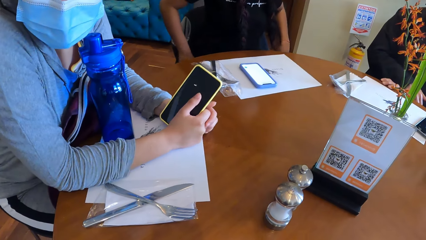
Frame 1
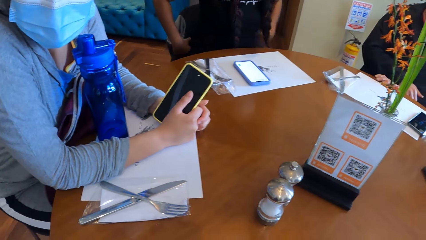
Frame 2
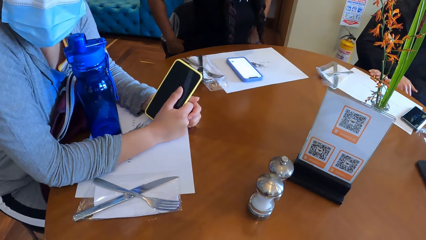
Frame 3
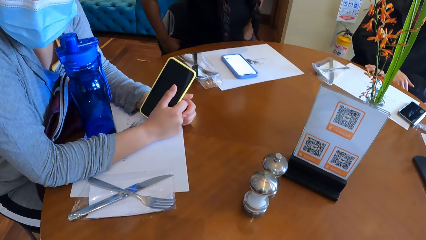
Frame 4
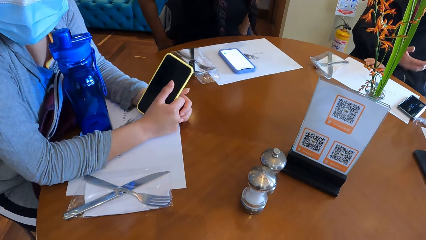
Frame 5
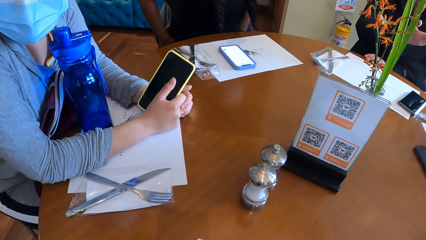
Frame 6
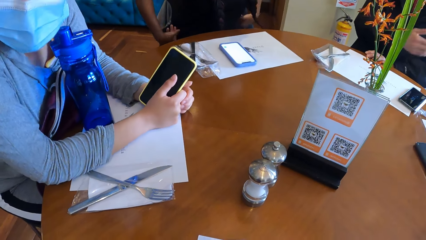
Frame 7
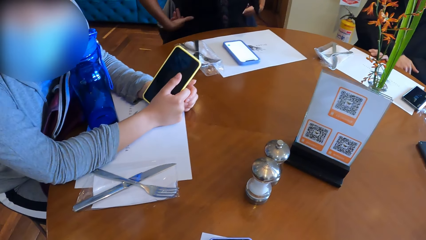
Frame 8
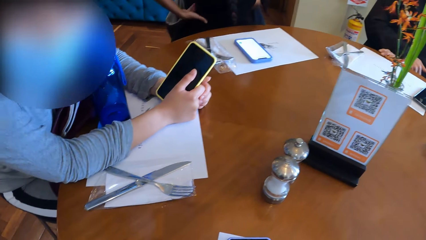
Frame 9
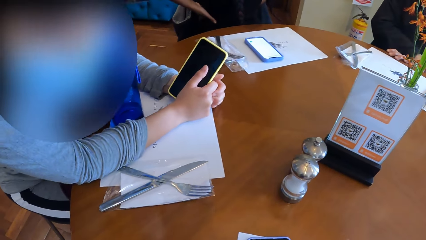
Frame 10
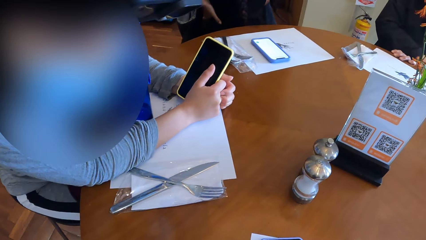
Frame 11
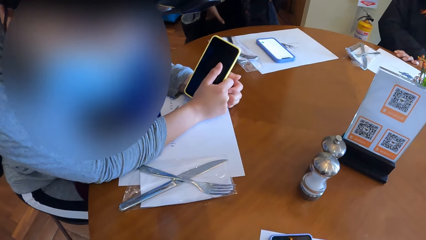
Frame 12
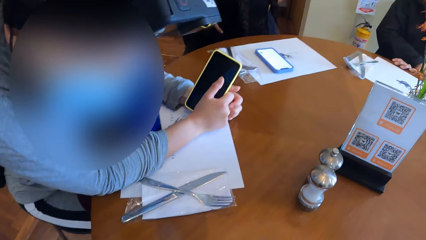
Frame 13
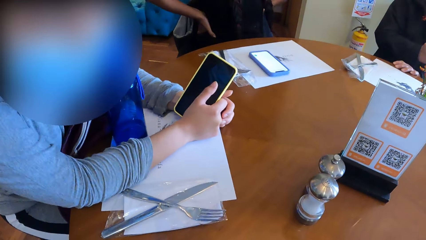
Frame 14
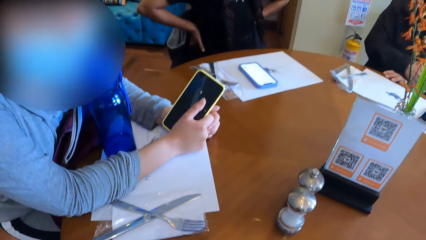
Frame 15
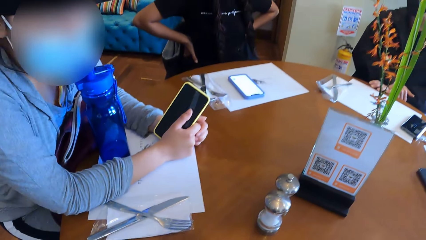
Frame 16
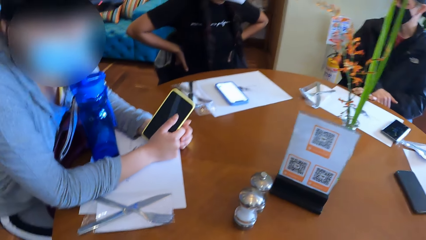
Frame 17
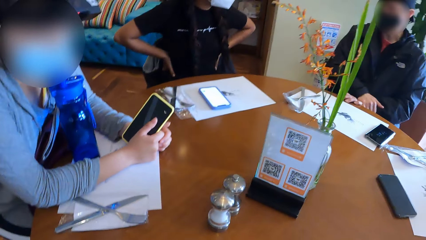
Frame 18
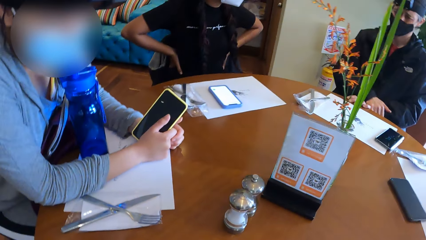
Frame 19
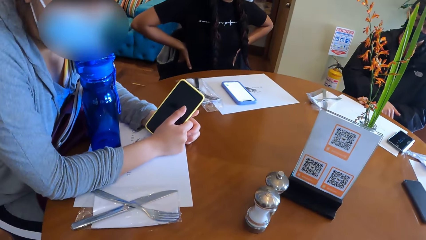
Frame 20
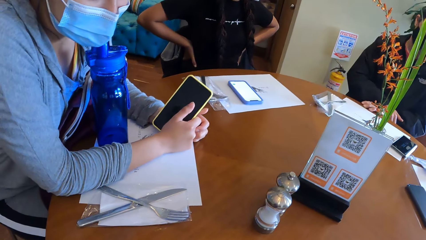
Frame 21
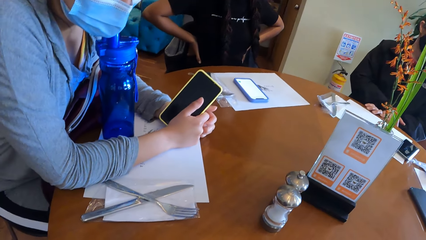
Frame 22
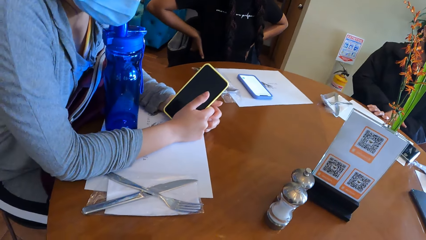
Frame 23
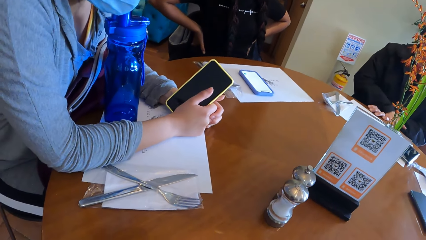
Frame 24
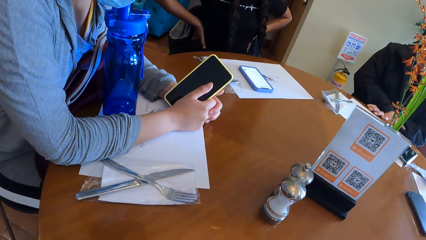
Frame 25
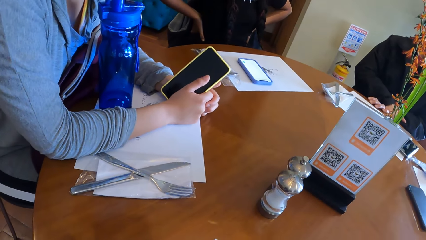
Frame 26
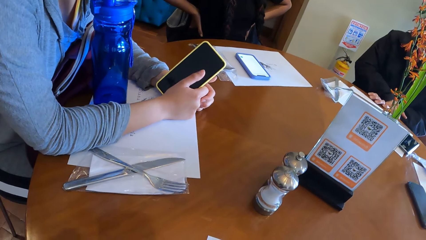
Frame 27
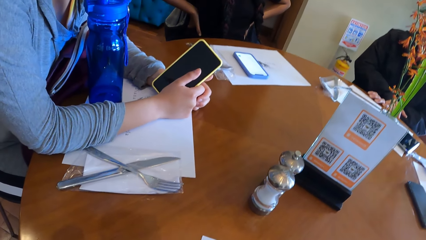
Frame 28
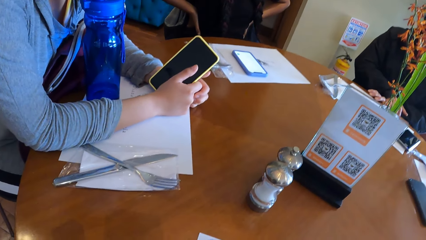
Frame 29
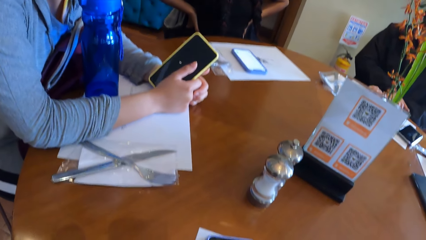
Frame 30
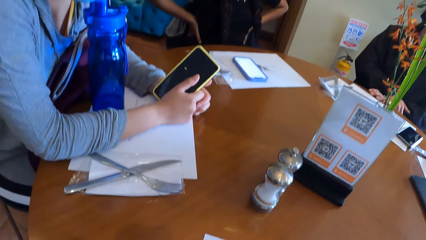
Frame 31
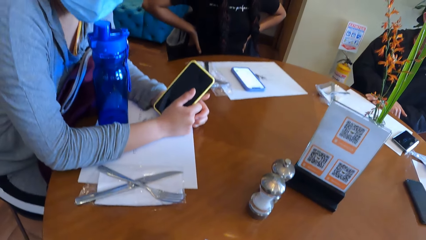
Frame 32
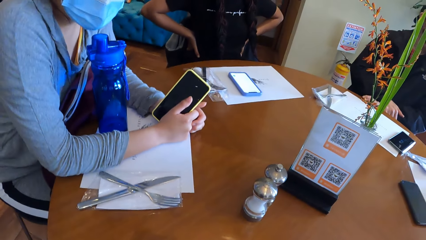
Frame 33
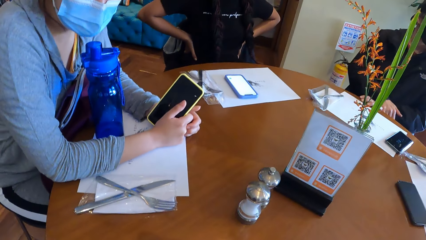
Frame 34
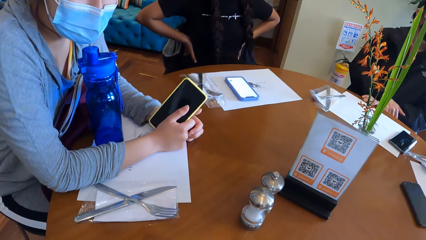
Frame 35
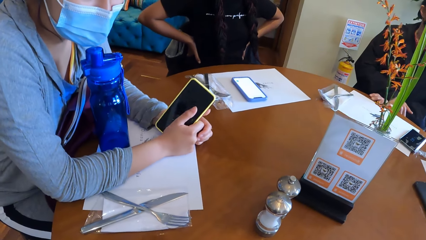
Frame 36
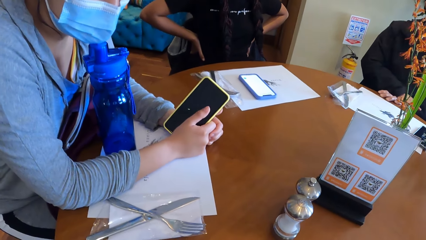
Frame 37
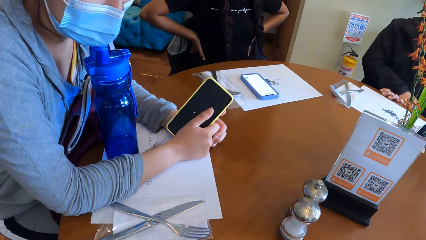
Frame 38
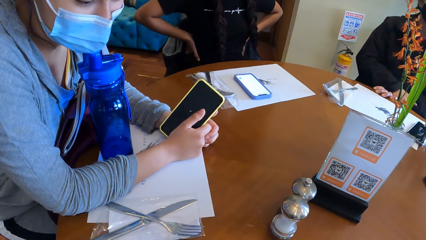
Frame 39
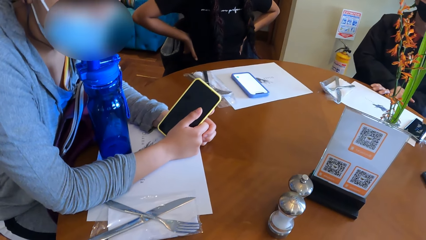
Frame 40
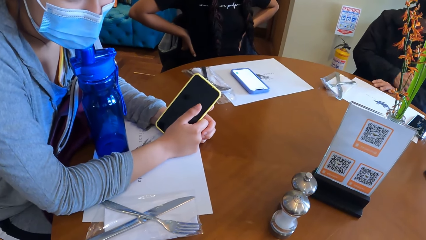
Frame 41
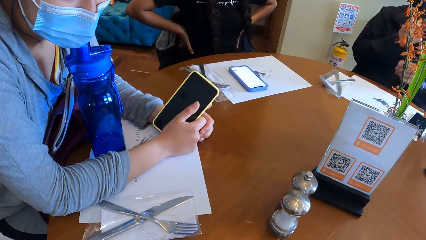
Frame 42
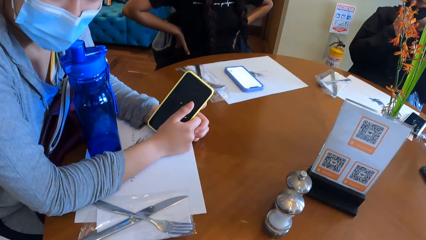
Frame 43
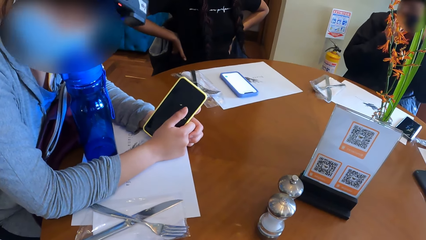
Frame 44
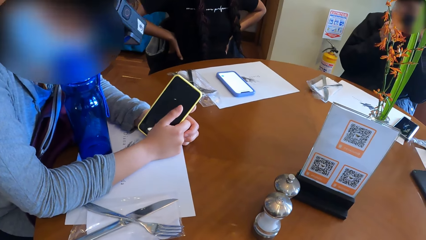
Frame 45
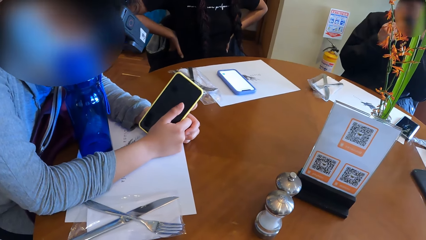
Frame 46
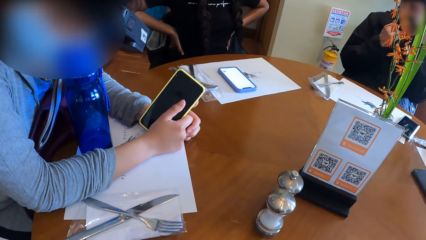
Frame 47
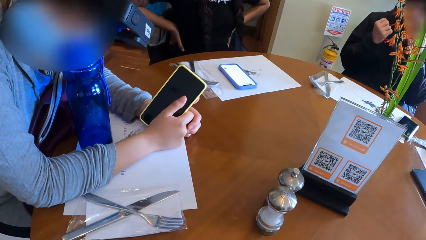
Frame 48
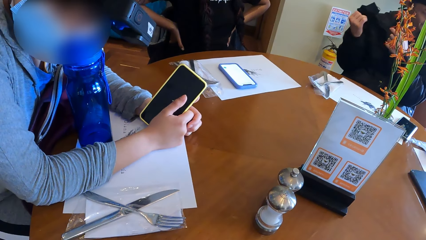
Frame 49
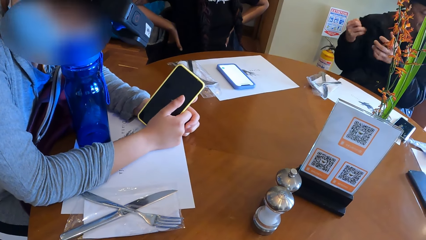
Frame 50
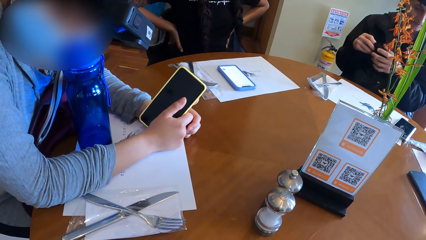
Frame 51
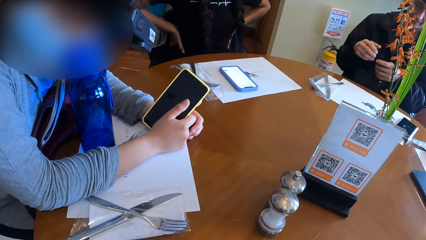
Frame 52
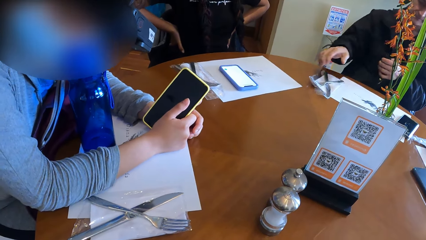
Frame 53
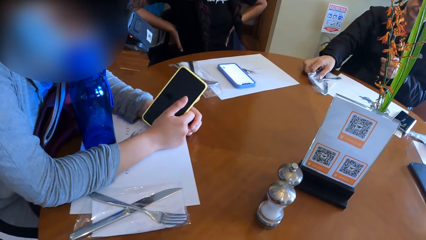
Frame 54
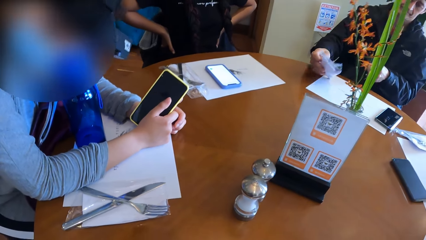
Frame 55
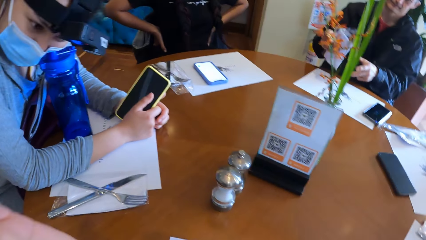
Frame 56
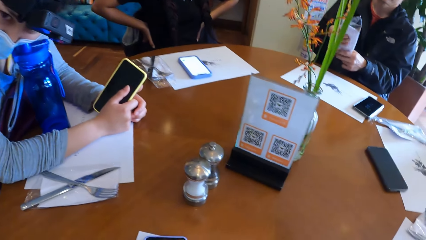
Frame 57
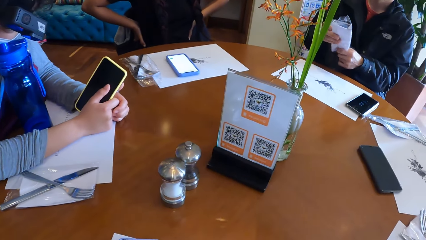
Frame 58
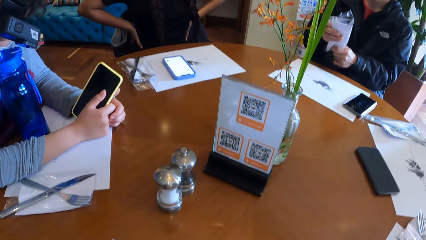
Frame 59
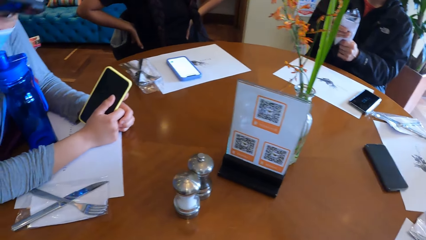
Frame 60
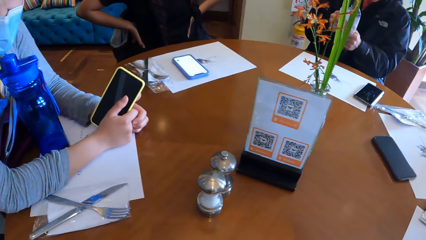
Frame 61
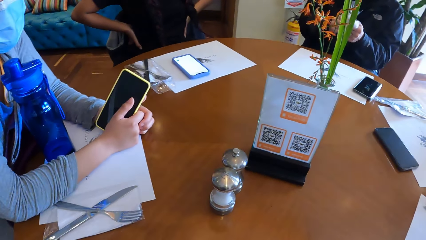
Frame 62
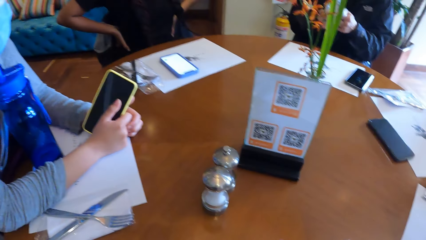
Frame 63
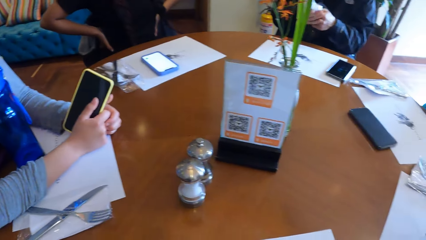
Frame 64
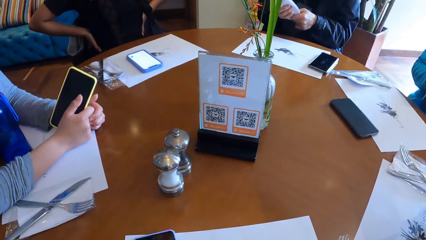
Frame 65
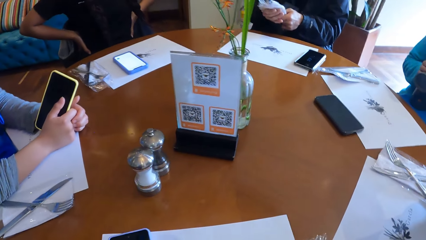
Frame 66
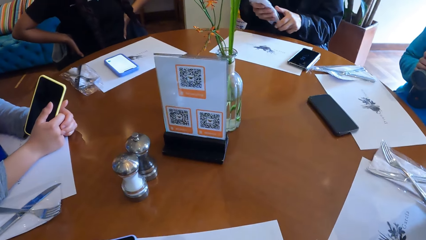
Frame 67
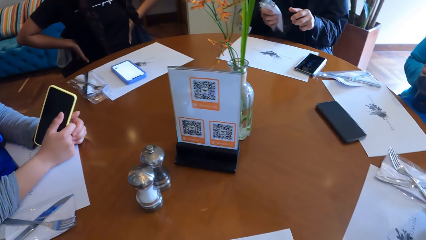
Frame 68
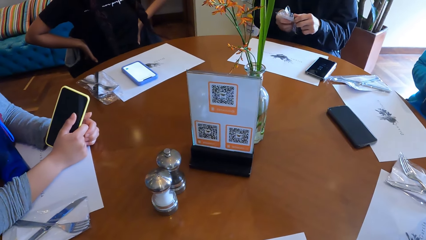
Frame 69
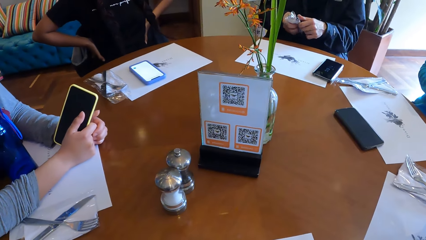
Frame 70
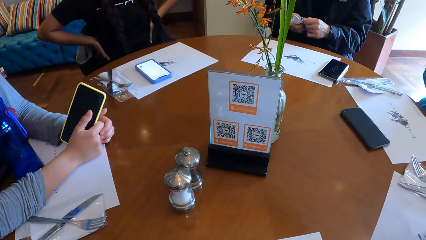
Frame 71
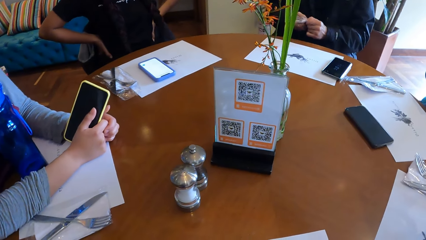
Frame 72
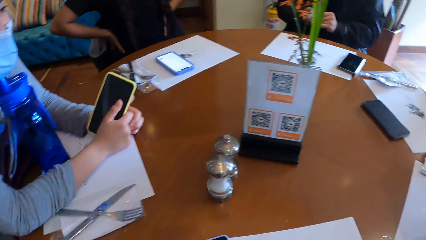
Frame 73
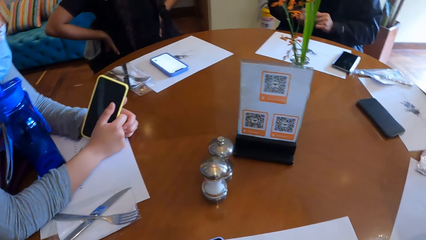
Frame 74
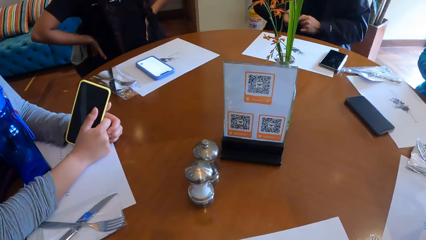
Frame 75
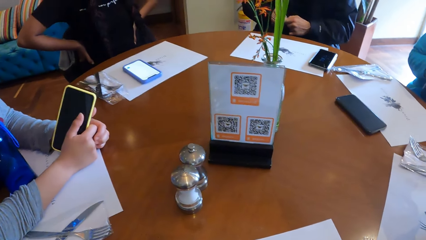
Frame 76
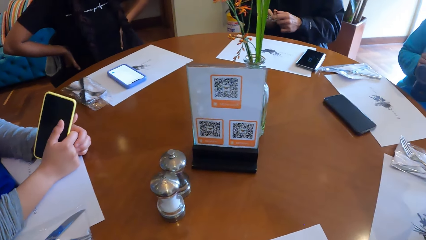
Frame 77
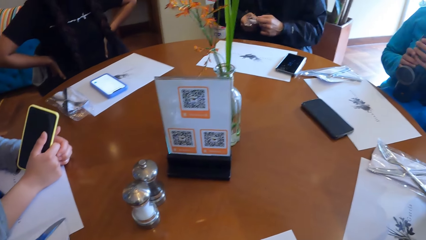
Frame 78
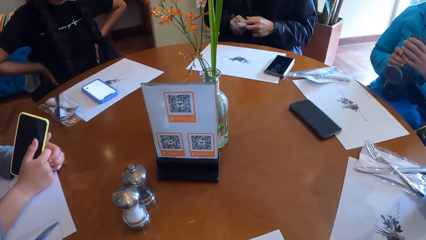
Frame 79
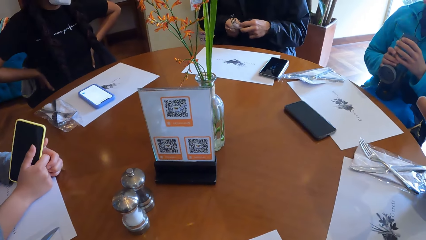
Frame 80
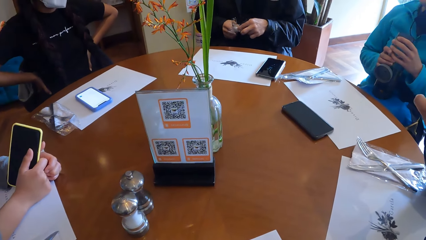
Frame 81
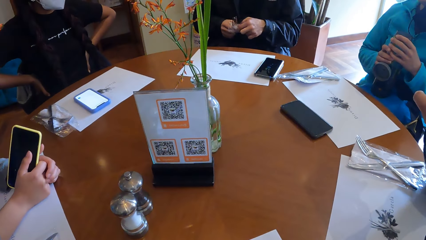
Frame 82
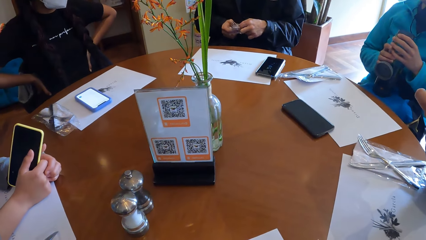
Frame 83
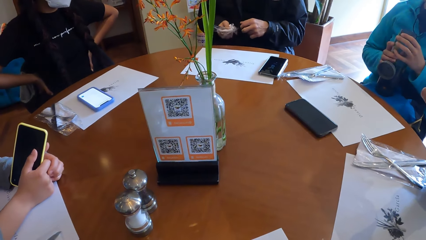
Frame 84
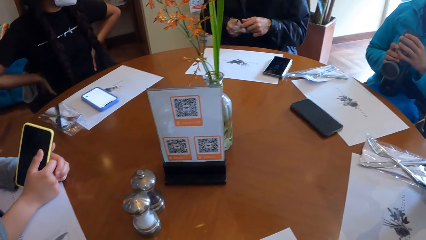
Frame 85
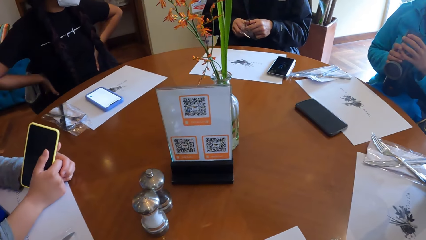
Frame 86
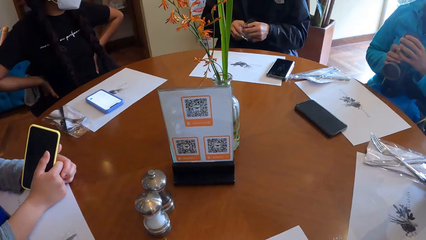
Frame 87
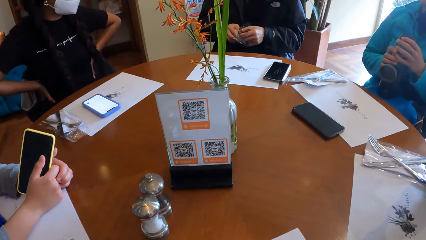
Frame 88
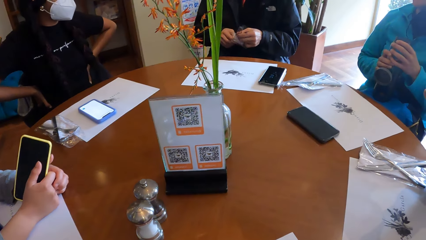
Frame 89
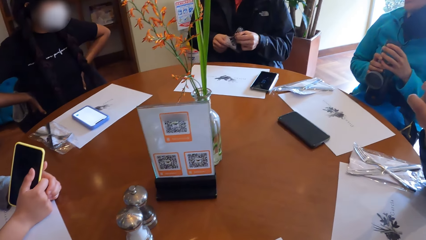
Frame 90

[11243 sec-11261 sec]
The person leans towards the camera wearer. The man removes his face mask with his hands. The camera wearer adjusts a hand. The man picks up a cutlery set in a nylon sachet from the table with his right hand. The camera wearer looks around the restaurant table. The man opens the nylon sachet cutlery set with his hands.
